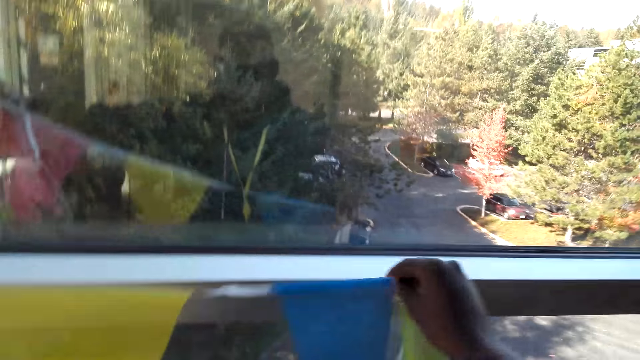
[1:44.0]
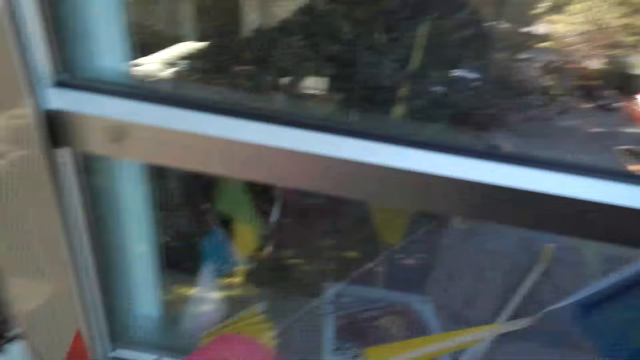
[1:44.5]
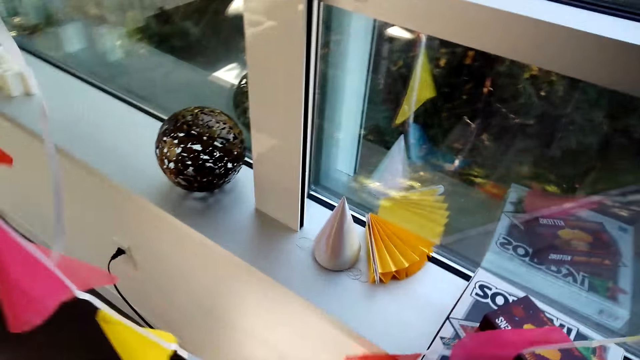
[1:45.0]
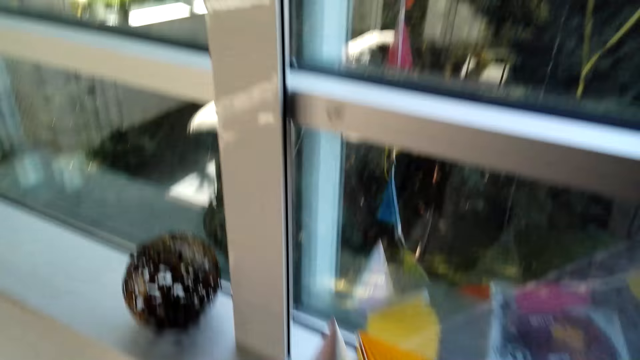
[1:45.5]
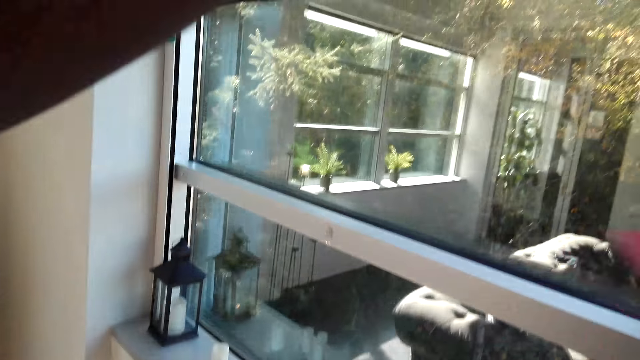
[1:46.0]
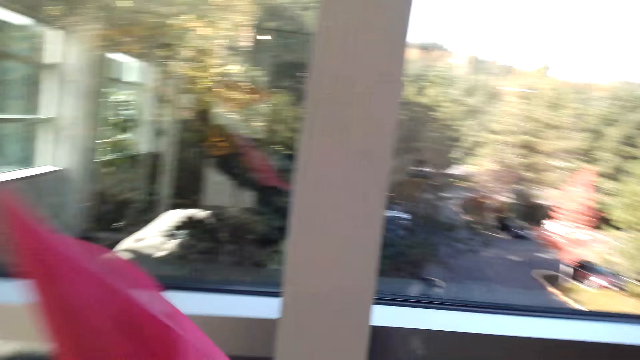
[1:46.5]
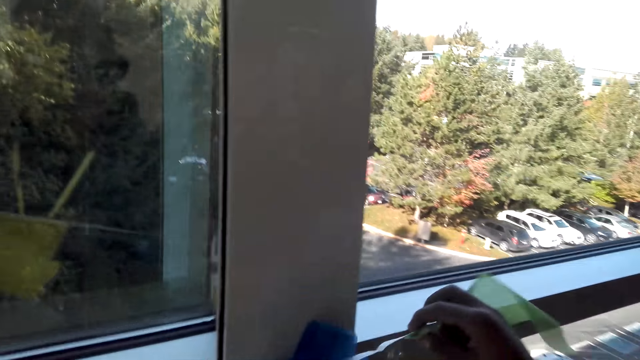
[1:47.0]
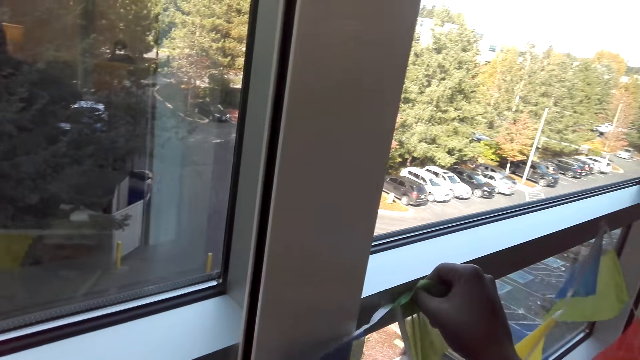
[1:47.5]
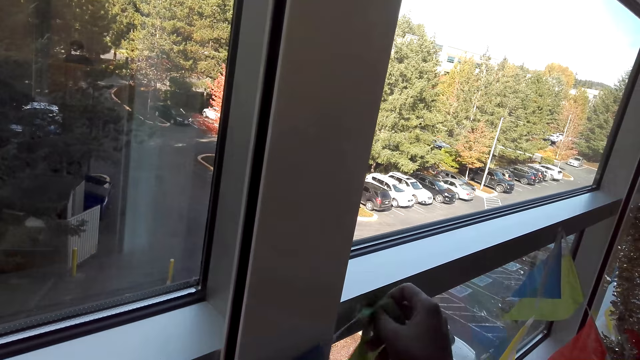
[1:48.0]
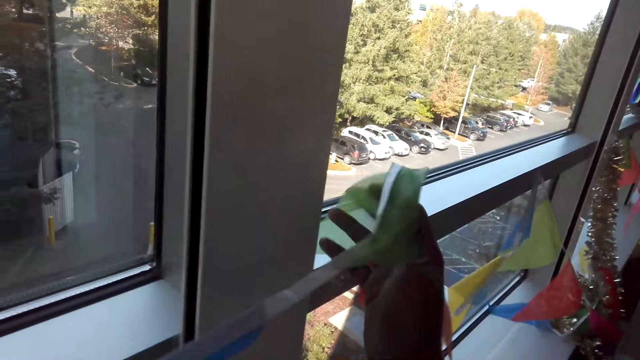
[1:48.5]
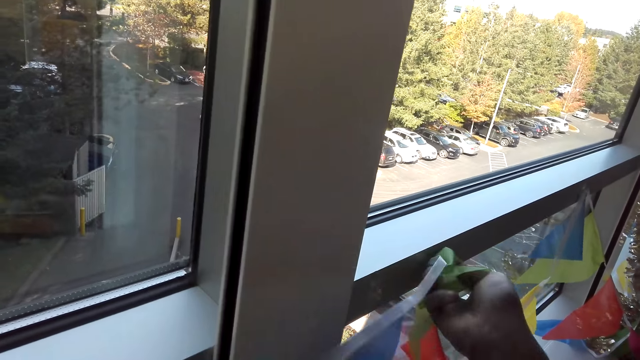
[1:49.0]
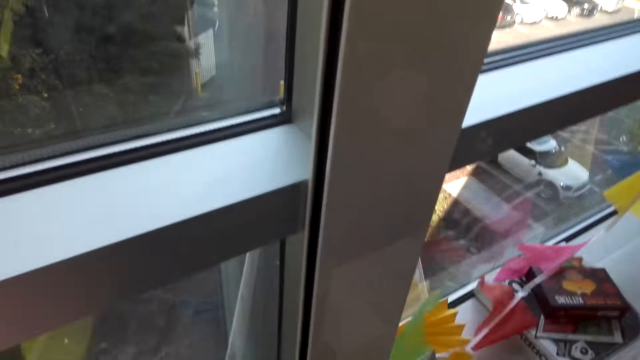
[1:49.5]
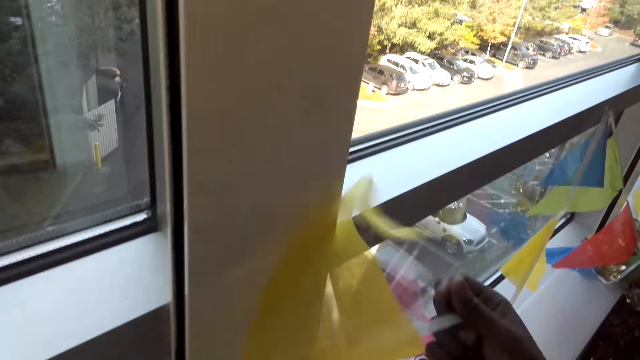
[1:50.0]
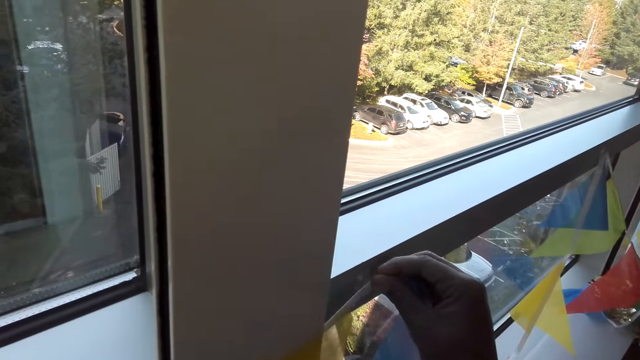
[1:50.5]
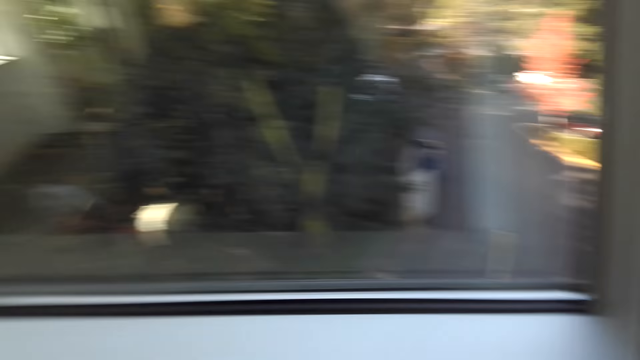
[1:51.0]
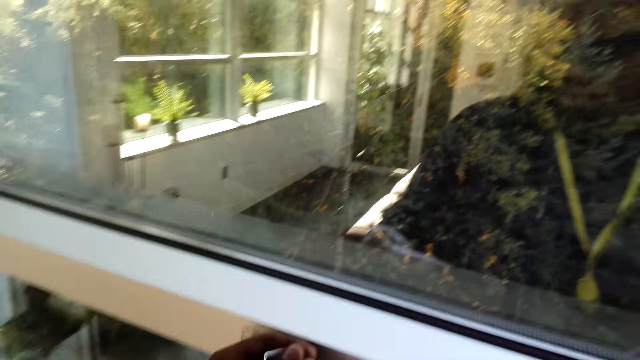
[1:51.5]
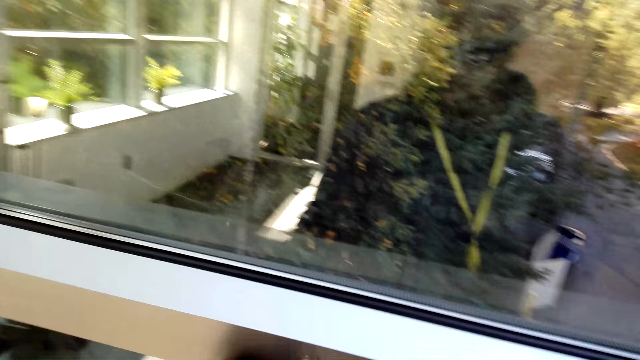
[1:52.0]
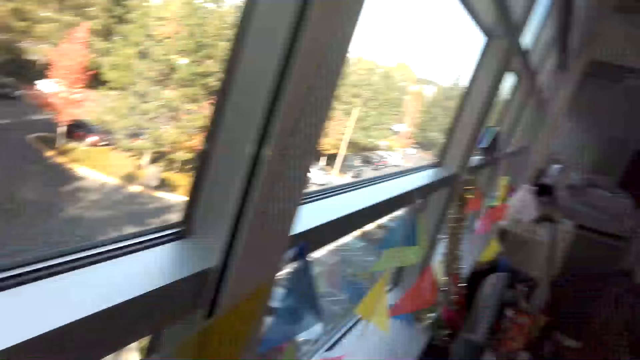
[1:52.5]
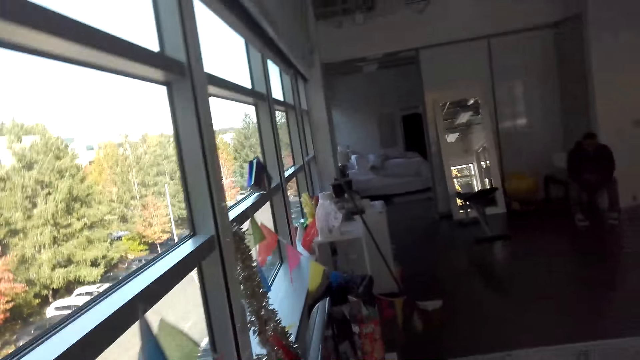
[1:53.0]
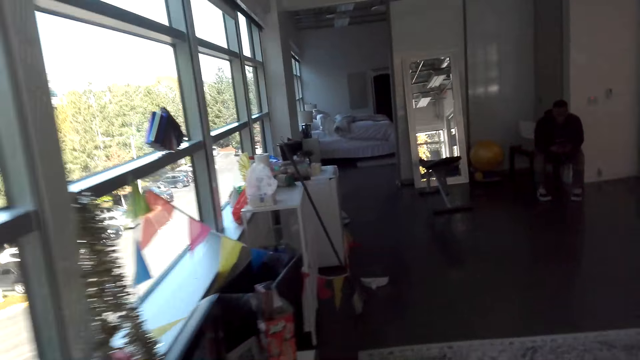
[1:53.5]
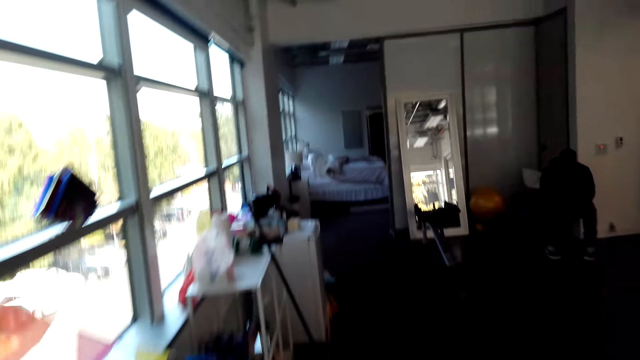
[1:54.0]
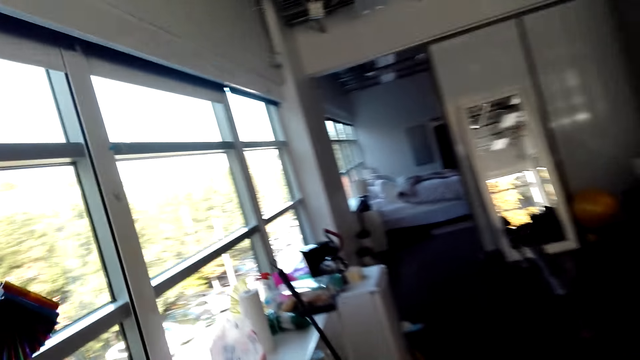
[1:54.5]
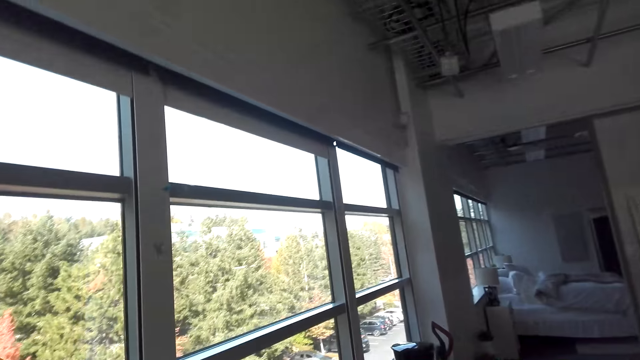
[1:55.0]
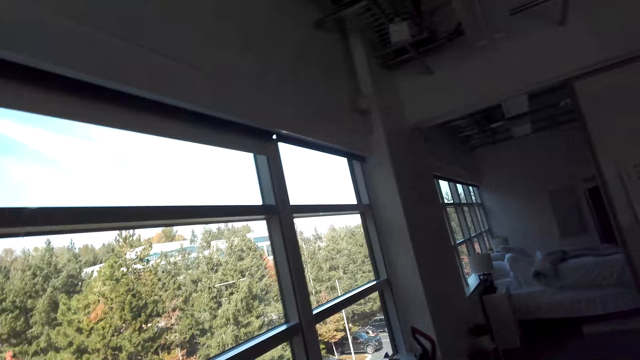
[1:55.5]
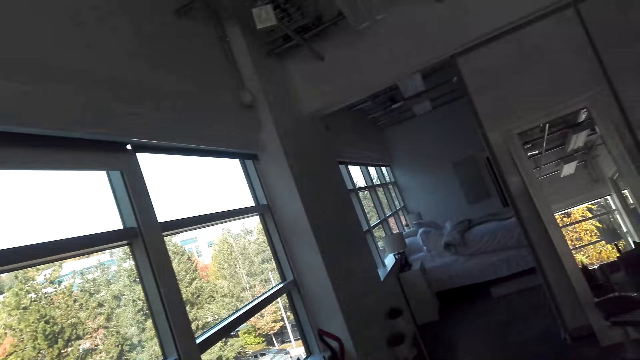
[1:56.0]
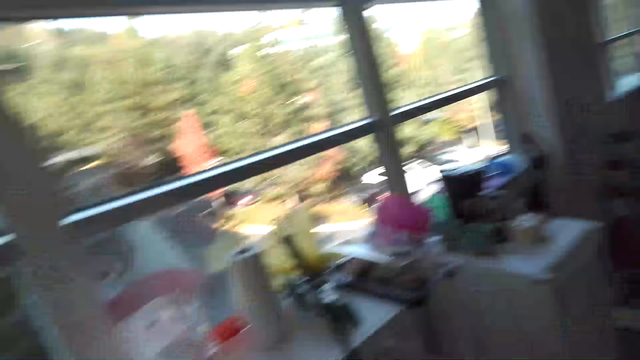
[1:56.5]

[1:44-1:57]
The camera wearer looks around the house. They hook the decoration on a window frame. They look around the house and walk around the house.

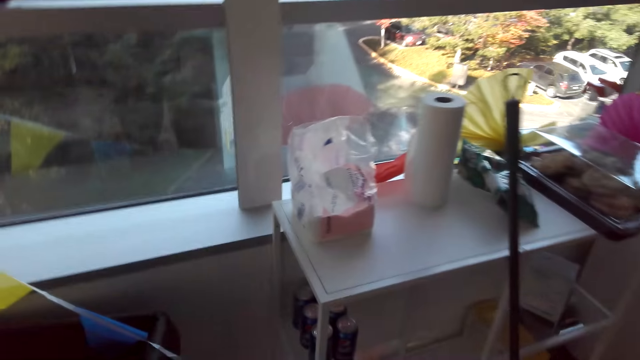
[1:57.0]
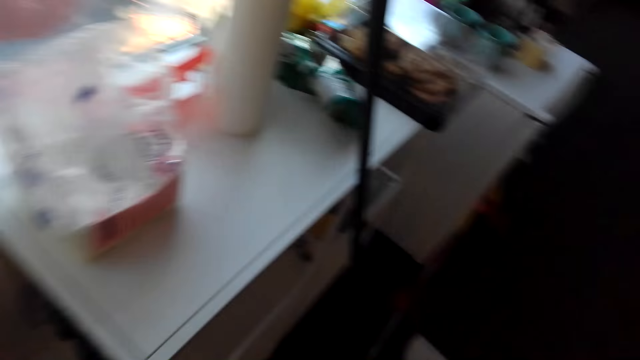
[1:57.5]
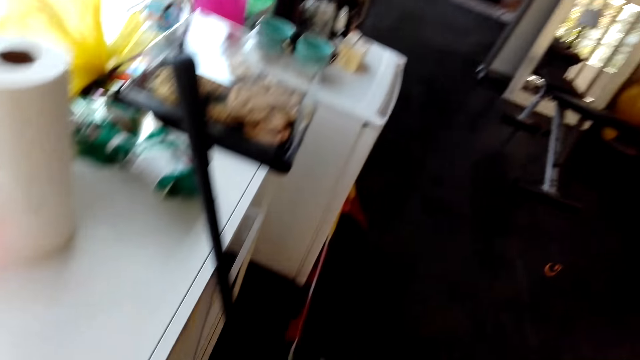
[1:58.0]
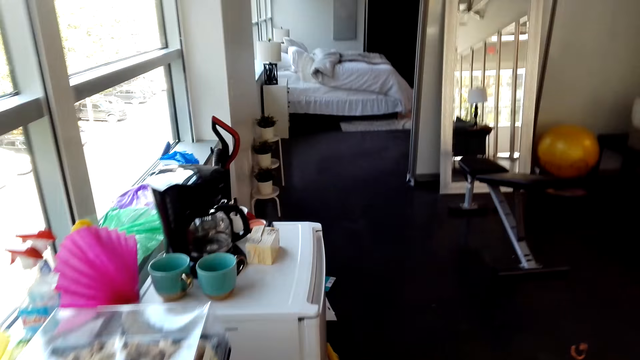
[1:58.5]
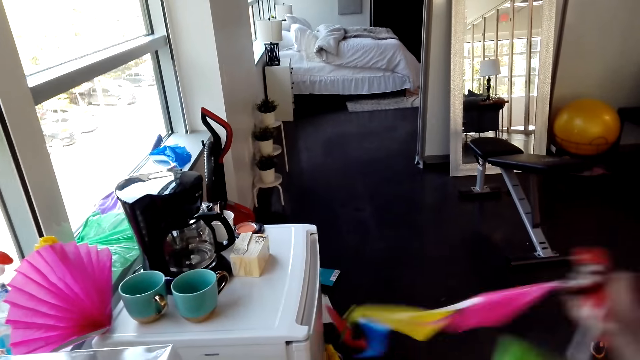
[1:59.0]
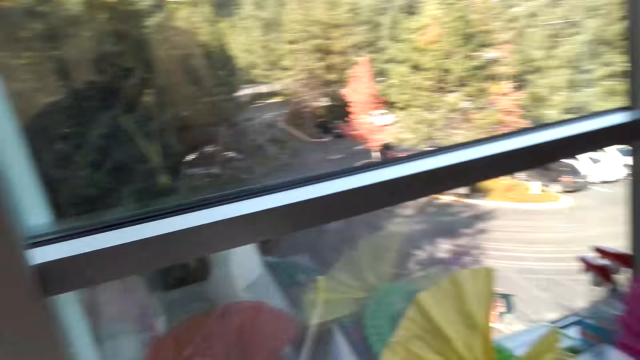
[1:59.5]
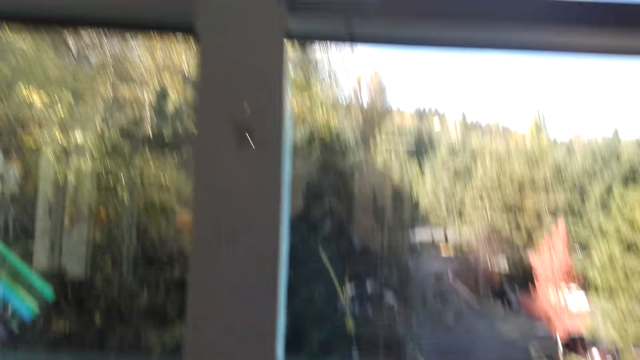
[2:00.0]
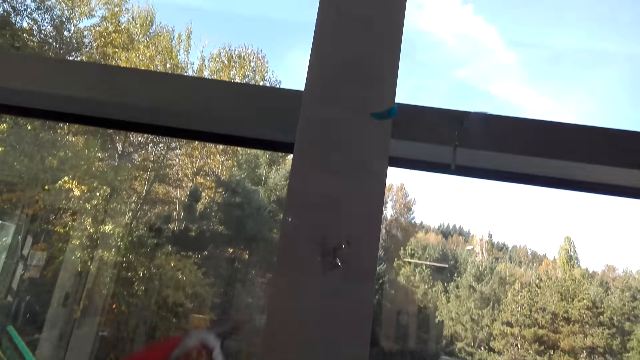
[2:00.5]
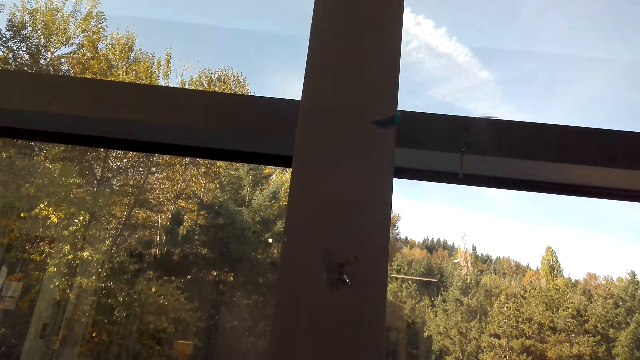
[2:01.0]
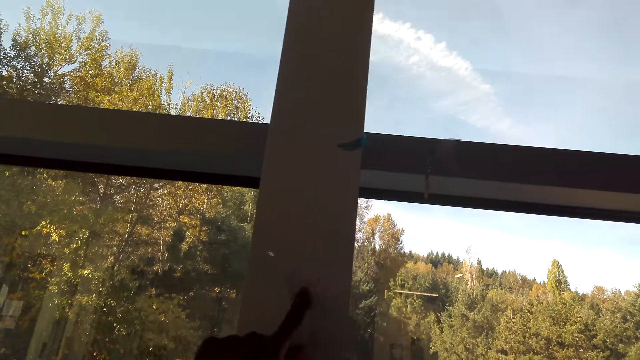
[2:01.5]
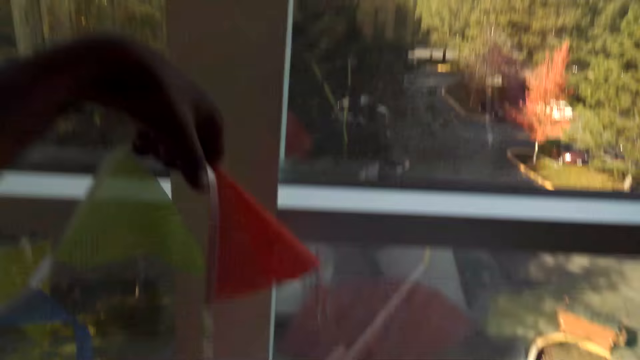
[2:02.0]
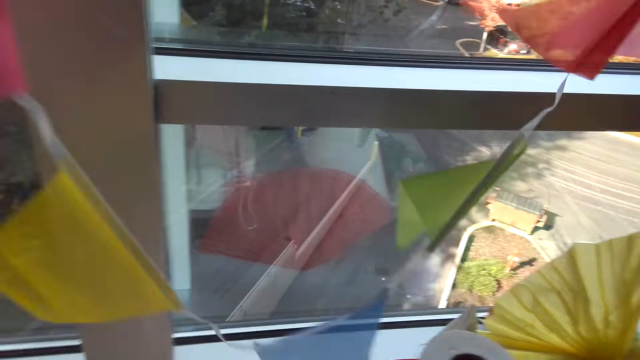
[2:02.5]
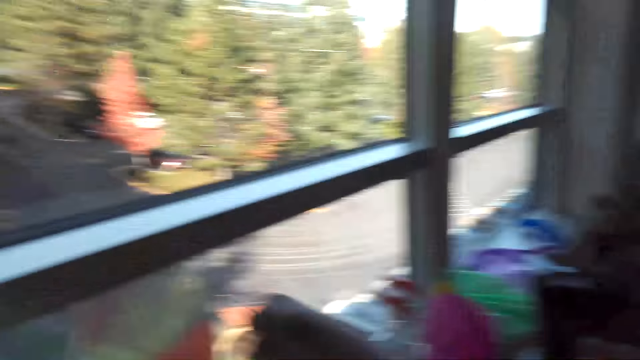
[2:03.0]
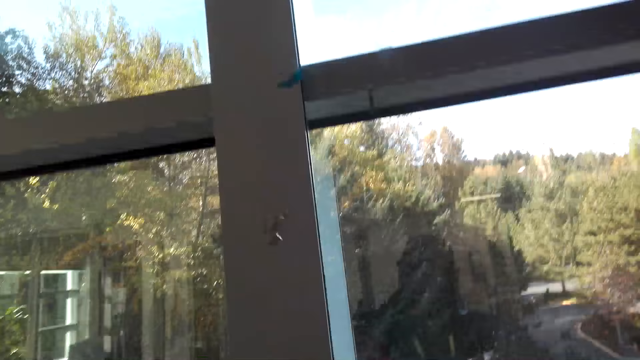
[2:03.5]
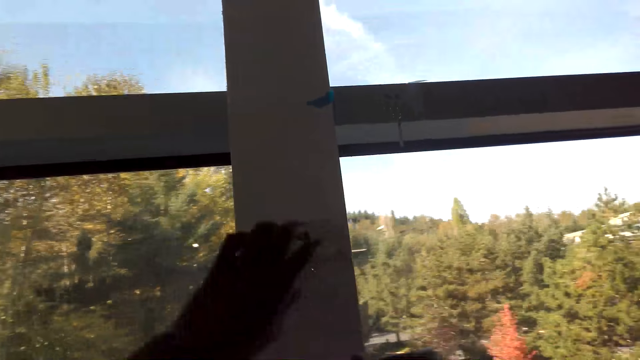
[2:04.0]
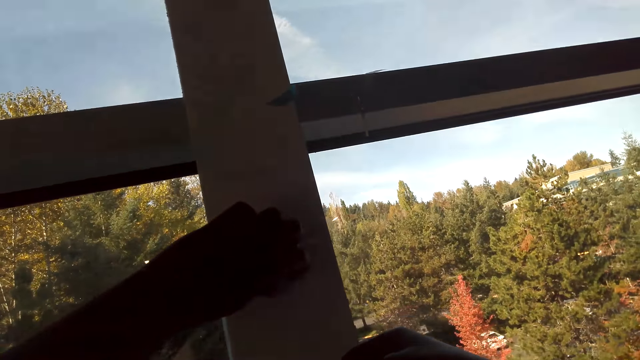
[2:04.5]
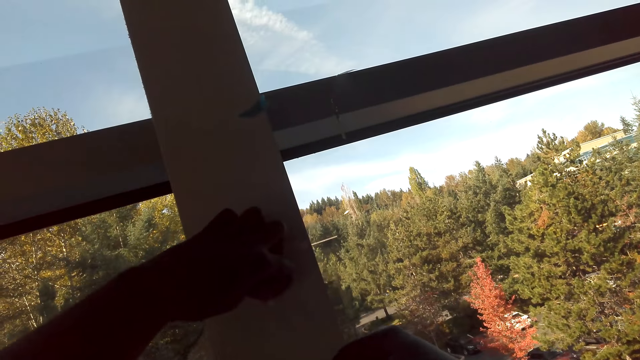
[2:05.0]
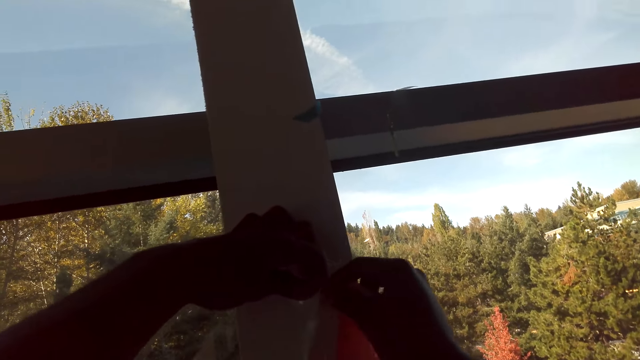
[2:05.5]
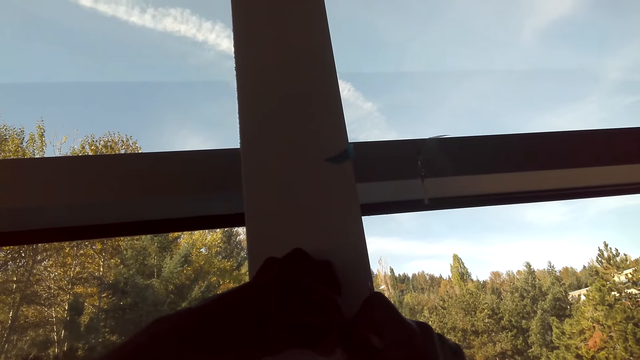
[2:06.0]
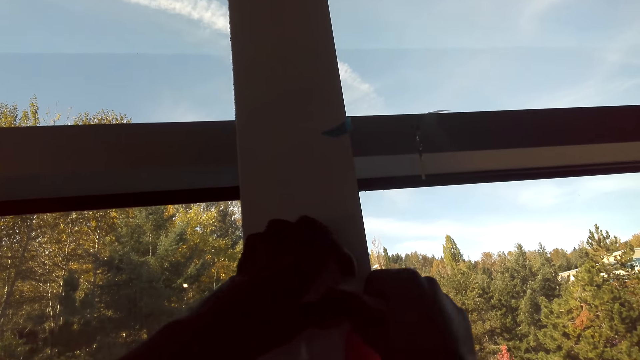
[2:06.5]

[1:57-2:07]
The camera wearer picks up a decoration. They look around the house. They get the tape from the window frame.
